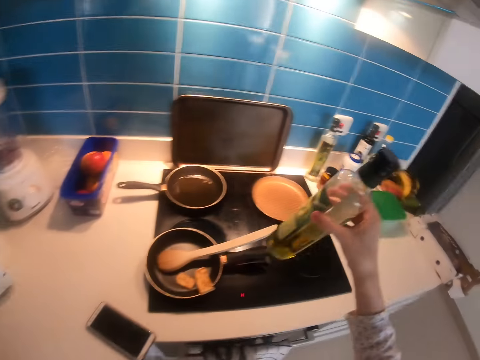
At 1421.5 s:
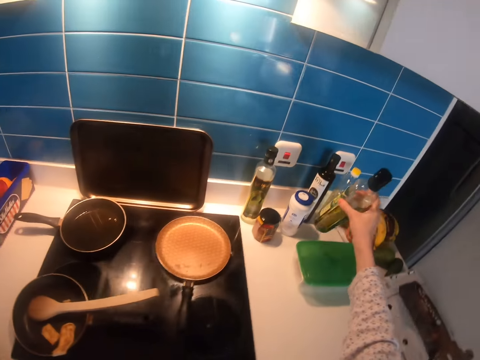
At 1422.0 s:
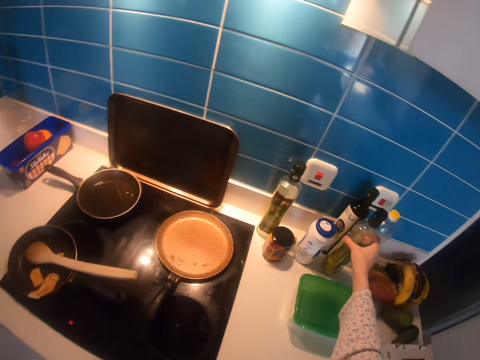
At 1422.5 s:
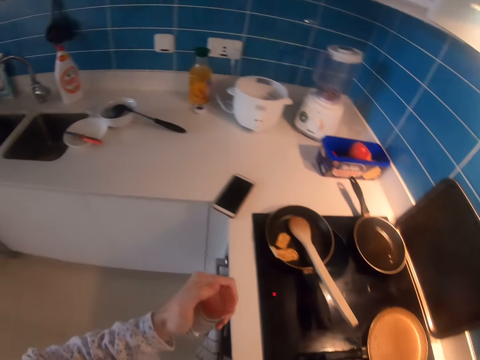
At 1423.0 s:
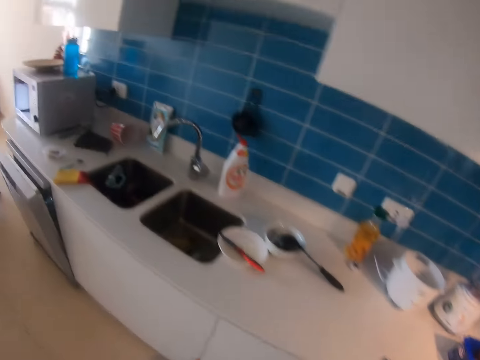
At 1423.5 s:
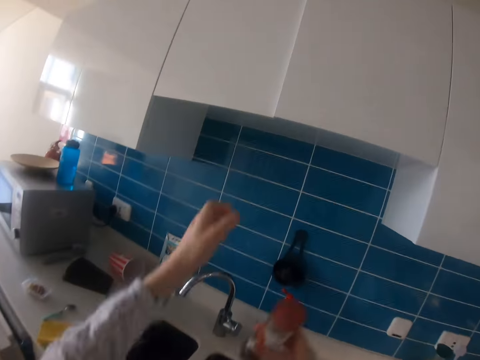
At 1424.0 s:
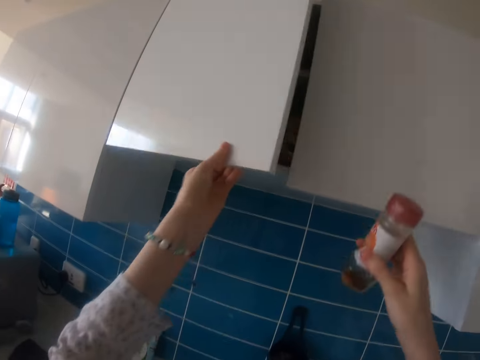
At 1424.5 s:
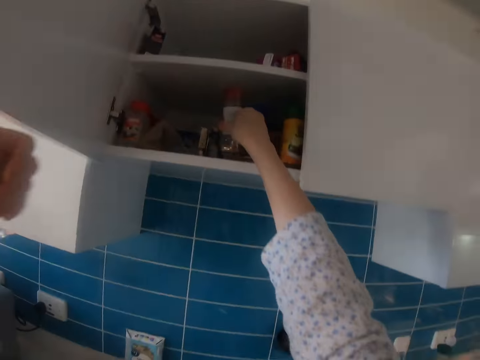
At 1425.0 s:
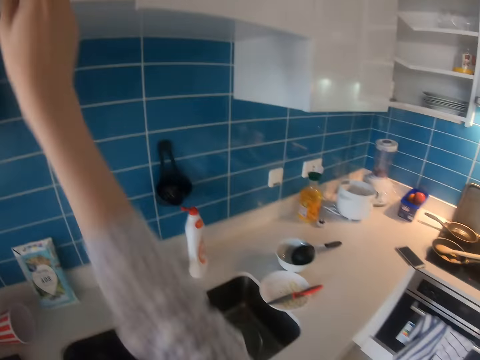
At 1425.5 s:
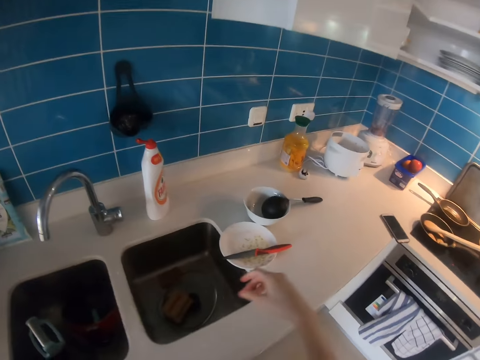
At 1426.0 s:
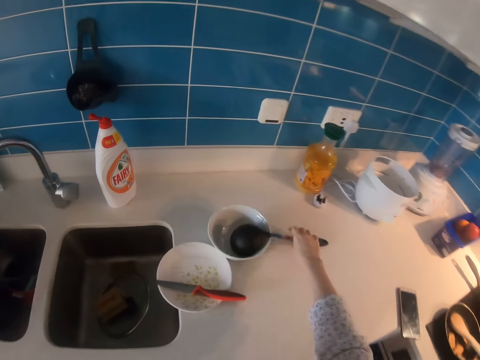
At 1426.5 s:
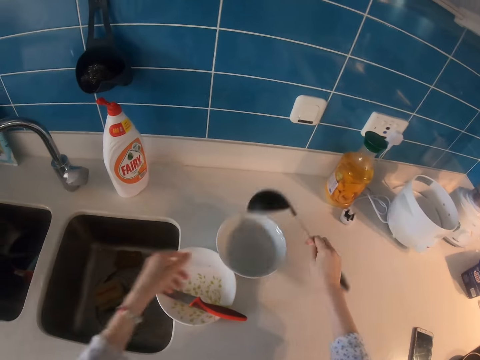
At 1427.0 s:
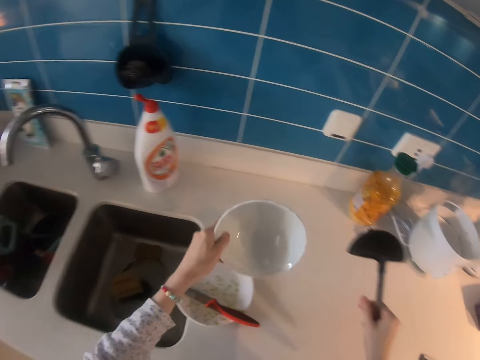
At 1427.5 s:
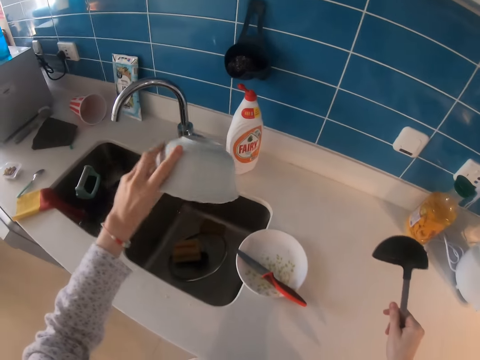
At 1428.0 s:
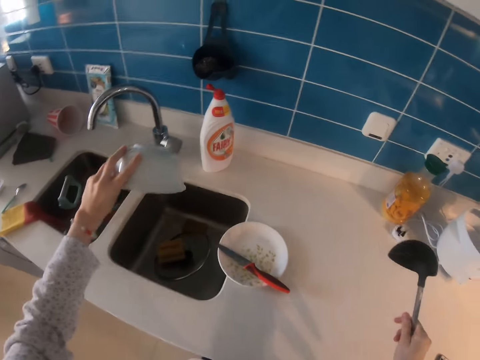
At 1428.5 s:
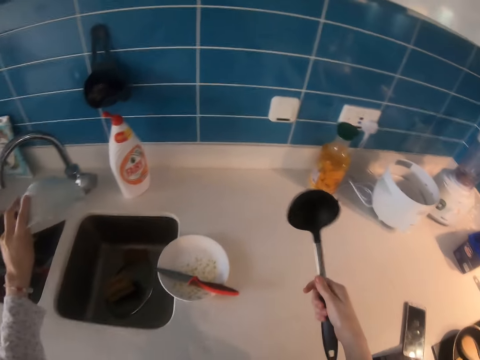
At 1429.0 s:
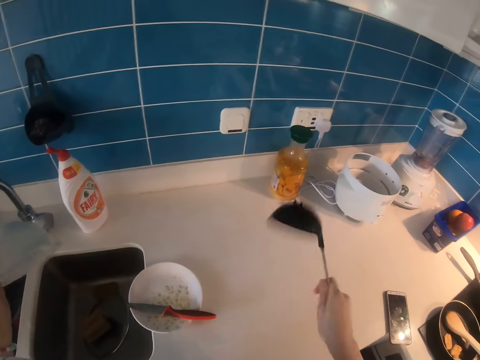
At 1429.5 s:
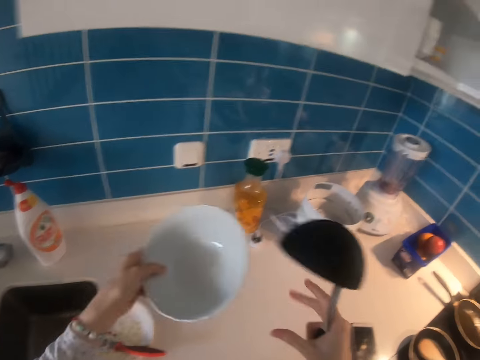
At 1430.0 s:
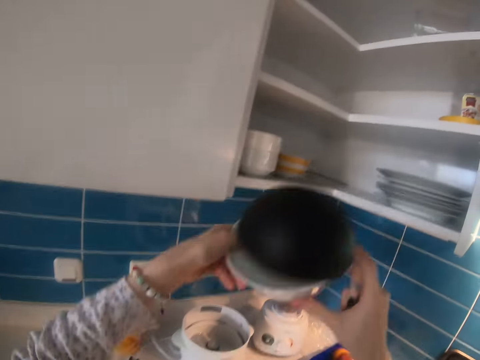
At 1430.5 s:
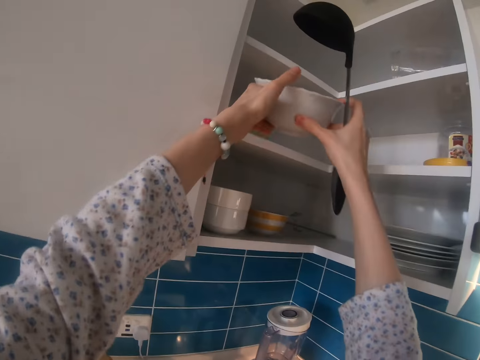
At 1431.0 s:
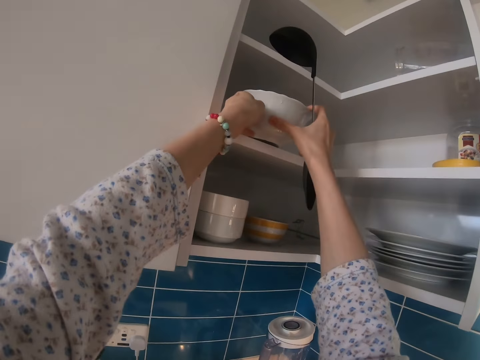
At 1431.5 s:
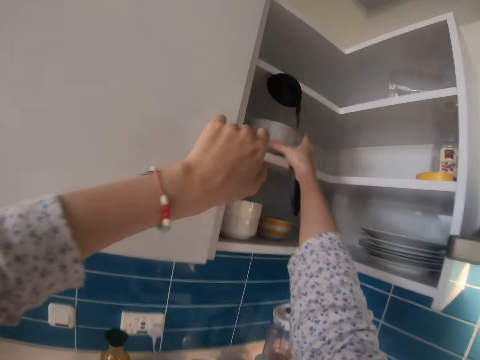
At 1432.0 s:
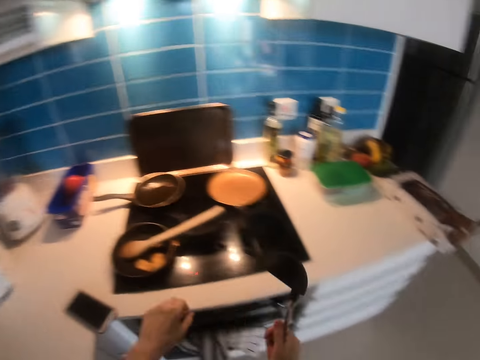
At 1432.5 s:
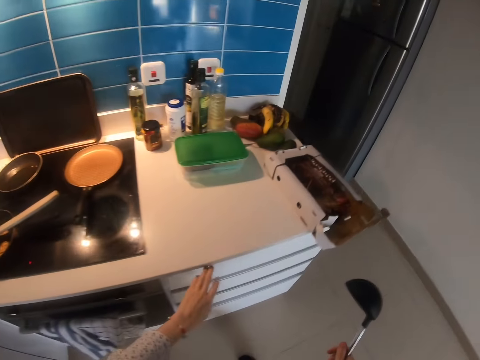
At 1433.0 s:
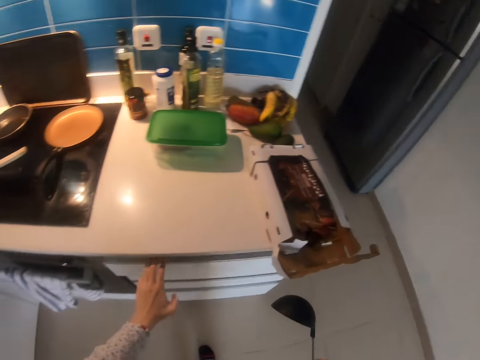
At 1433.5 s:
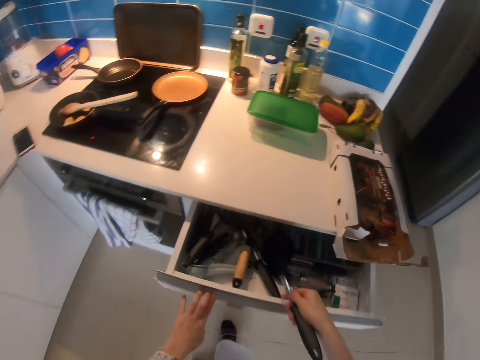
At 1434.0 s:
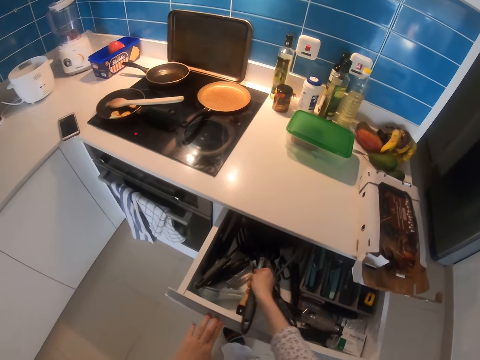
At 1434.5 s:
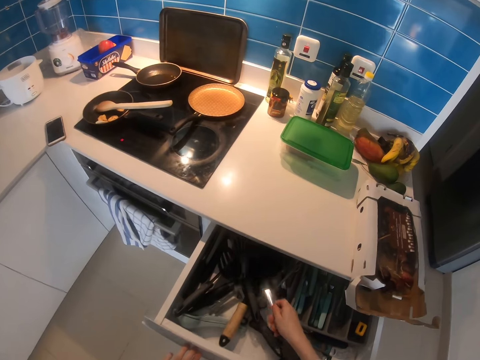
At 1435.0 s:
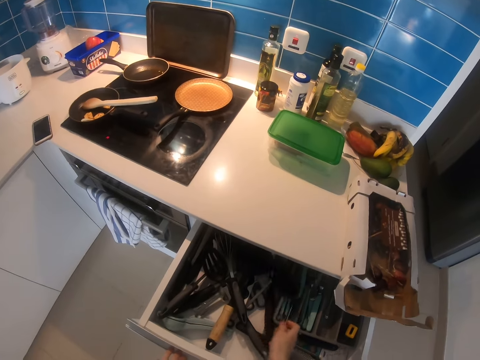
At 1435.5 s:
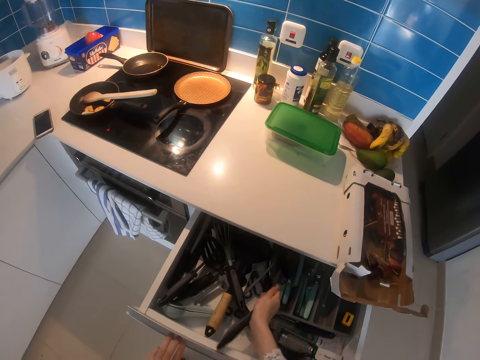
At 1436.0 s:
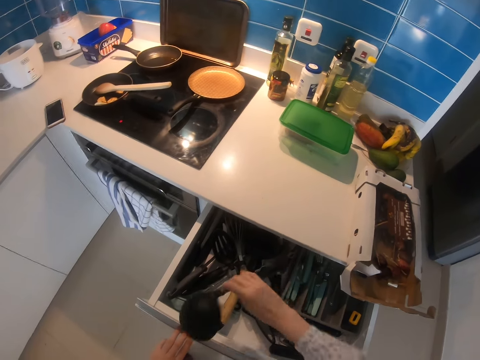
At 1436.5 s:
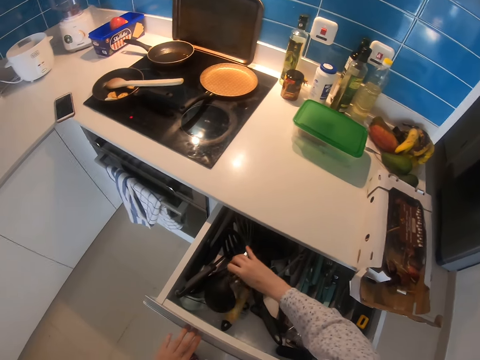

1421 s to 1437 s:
The camera wearer puts the bottle on the countertop at a corner. They walk in the kitchen. They open the cabinet. They put the bottle in the cabinet. They take a serving spoon and a bowl. They pour water in the sink. They put the bowl in the cabinet on a shelf. They open the drawer. They put the serving spoon in the drawer.

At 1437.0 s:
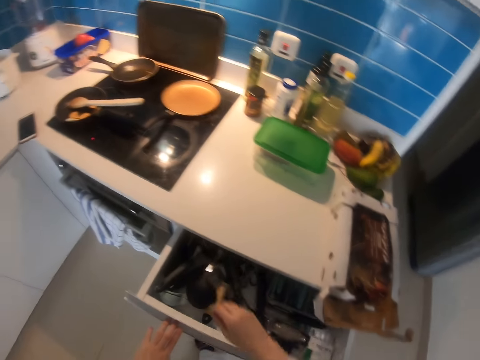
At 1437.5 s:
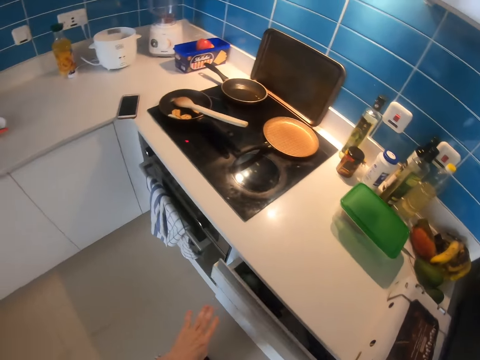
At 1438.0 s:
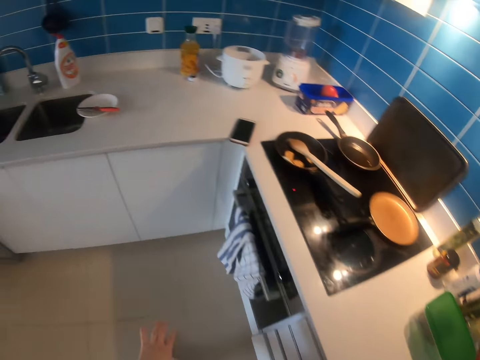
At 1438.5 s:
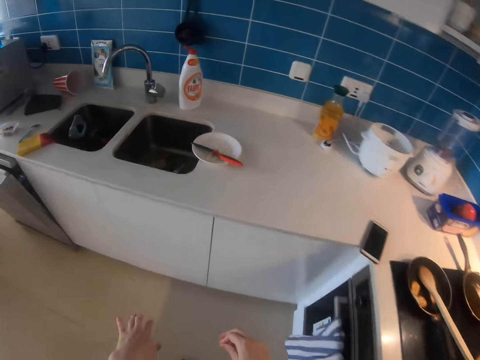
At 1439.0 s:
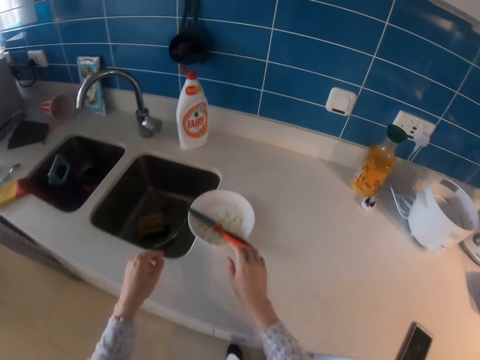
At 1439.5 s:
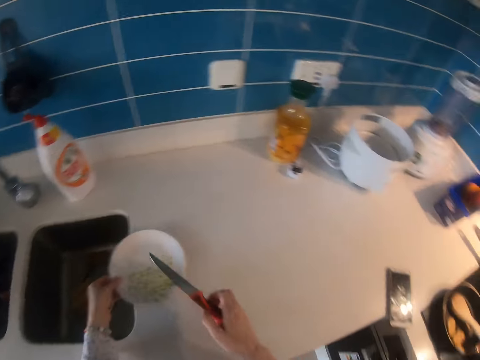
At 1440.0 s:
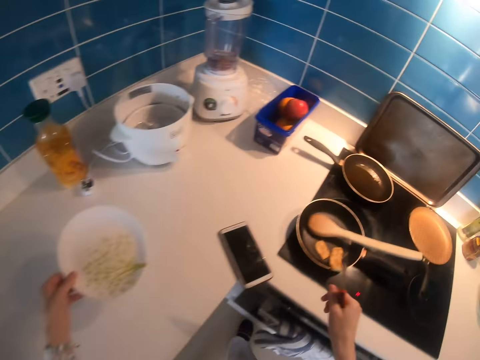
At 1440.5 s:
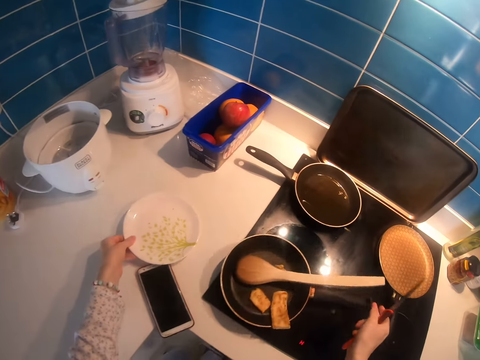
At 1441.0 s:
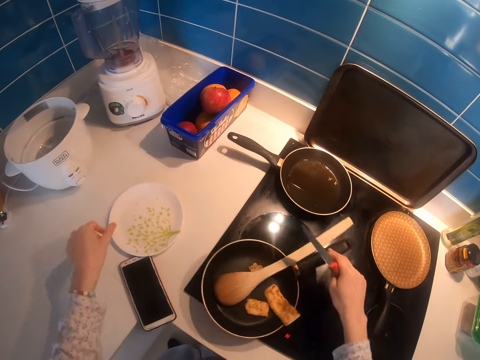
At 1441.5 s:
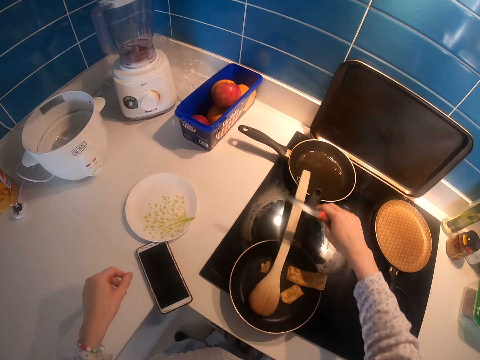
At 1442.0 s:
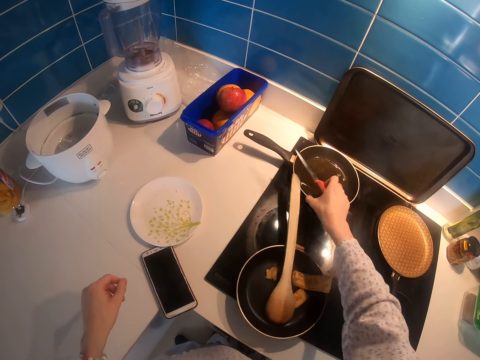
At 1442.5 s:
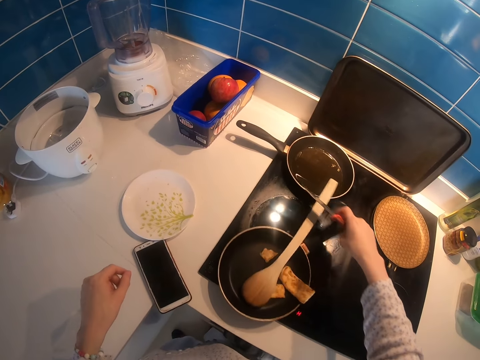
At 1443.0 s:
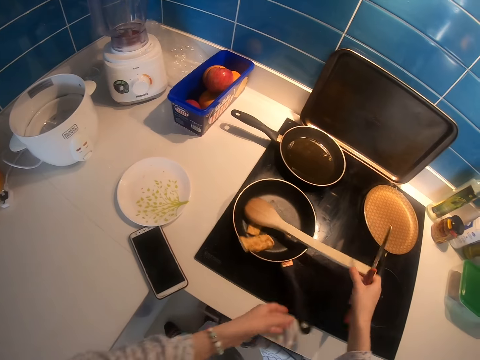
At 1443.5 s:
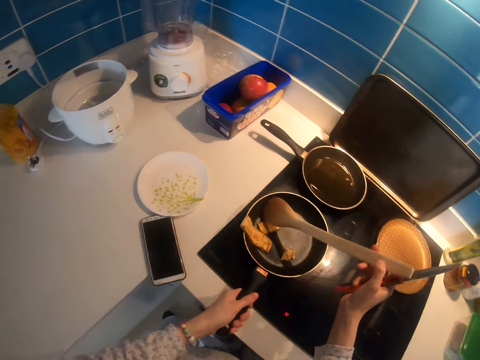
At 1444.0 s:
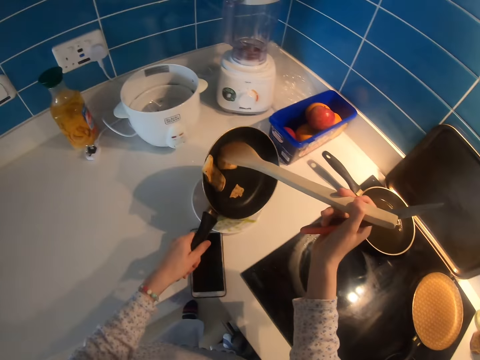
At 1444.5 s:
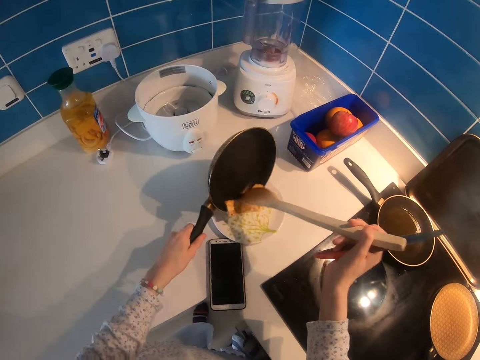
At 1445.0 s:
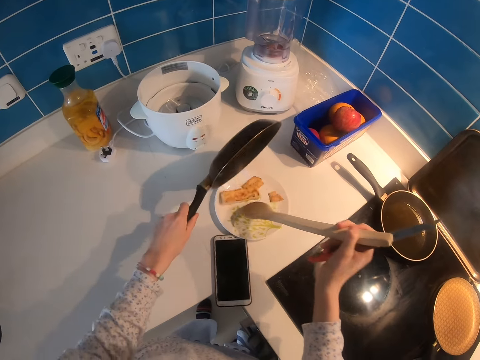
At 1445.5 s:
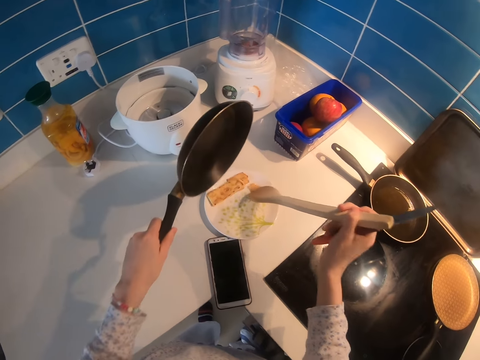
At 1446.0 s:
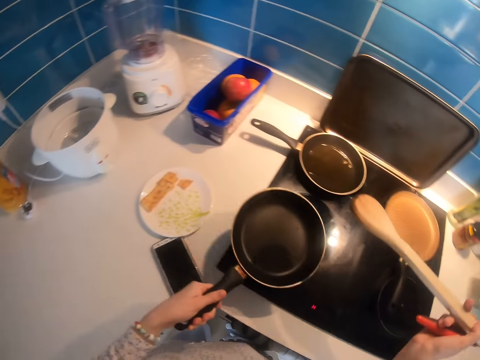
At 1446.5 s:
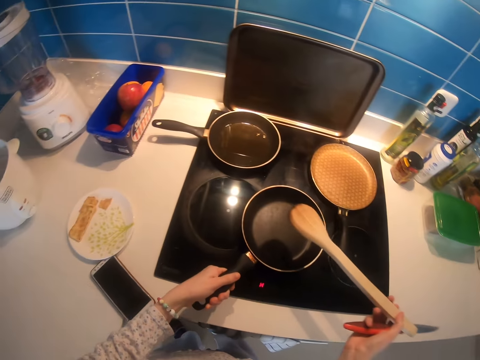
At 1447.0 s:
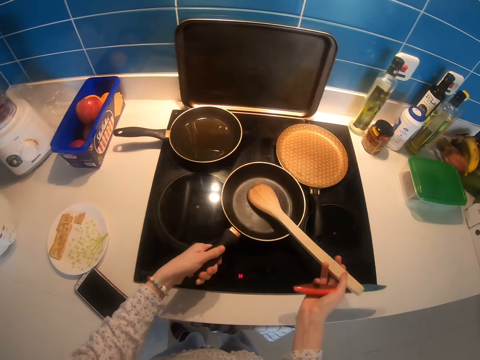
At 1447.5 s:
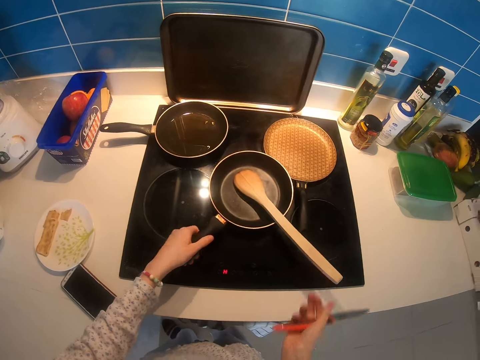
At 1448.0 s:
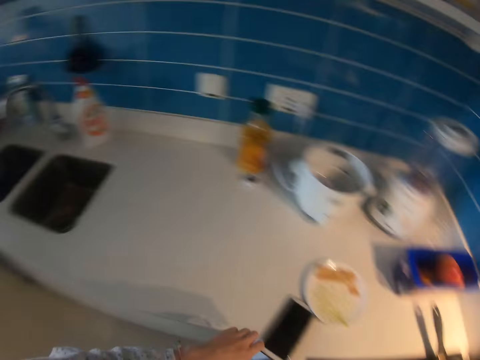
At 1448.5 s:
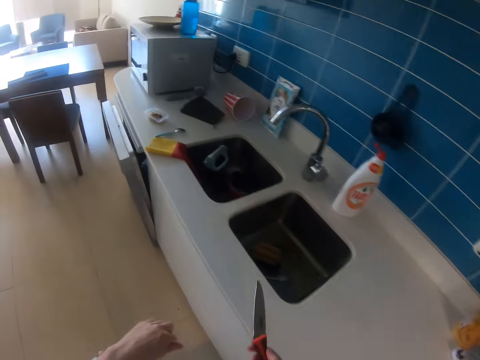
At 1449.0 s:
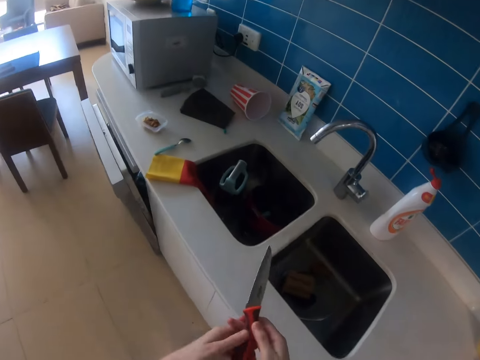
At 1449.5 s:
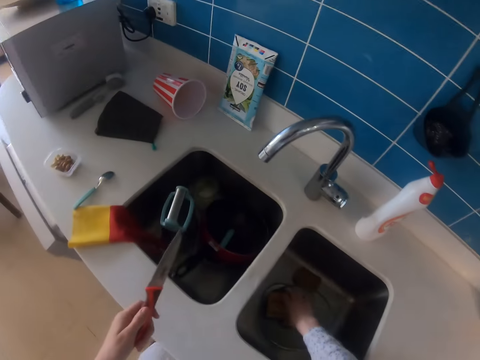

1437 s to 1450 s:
The camera wearer closes the drawer. They walk in the kitchen. They take a knife and a bowl or plate. They put the plate on the countertop. They touch a pan. They hold the pan's handle. They take the pan. They hold the cooking stick. They serve food on the plate. They put the cooking stick on the pan. They put the cooking pan on the cooker. They walk in the kitchen.
